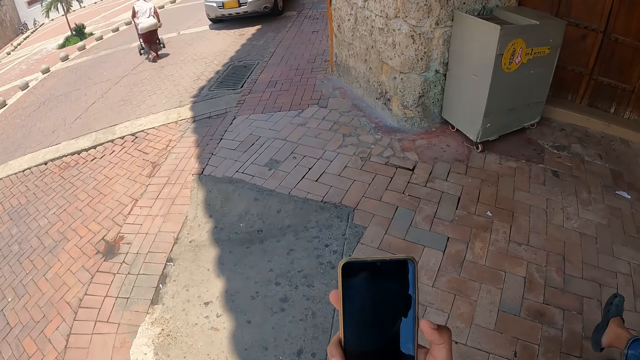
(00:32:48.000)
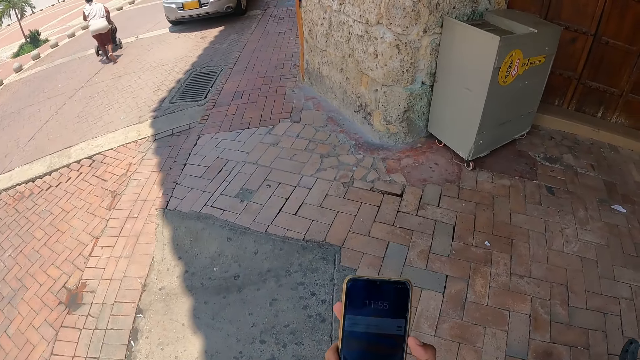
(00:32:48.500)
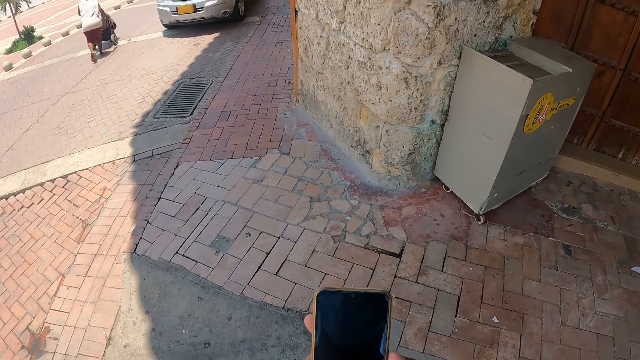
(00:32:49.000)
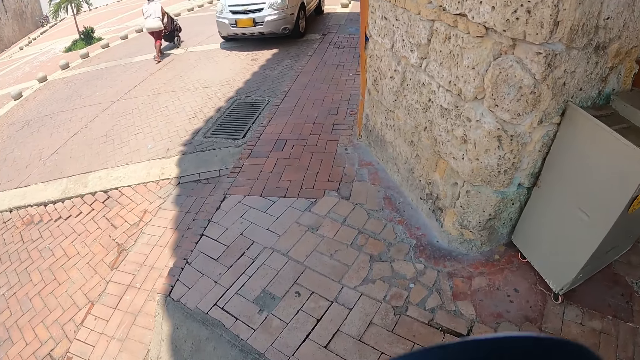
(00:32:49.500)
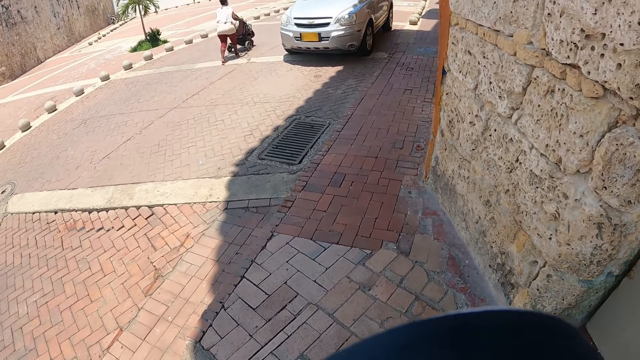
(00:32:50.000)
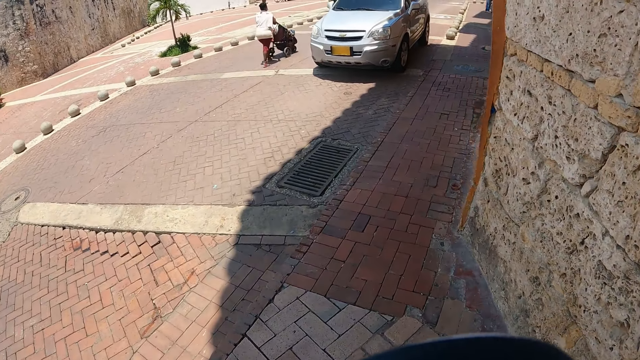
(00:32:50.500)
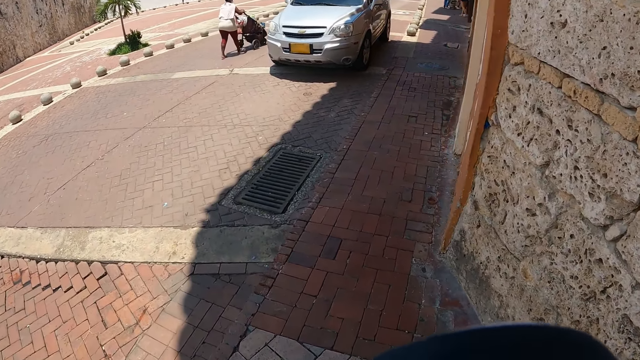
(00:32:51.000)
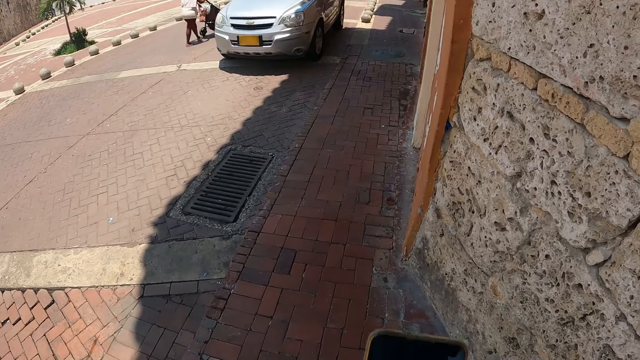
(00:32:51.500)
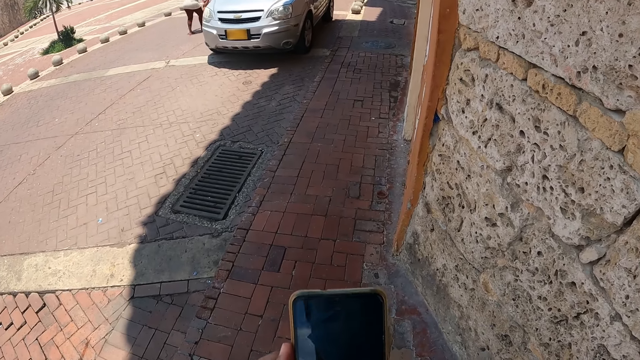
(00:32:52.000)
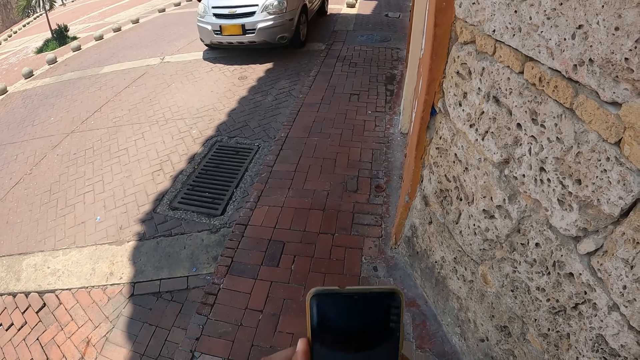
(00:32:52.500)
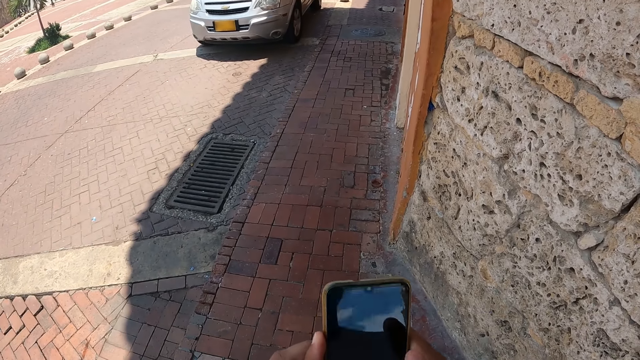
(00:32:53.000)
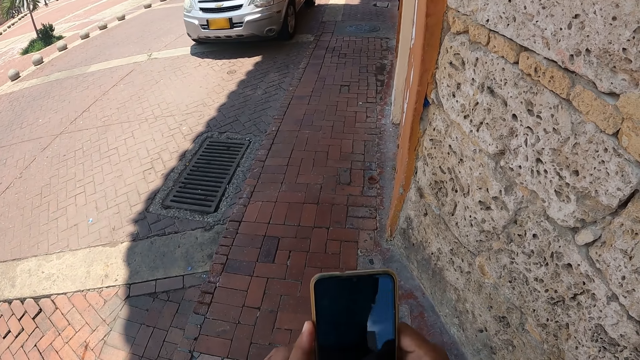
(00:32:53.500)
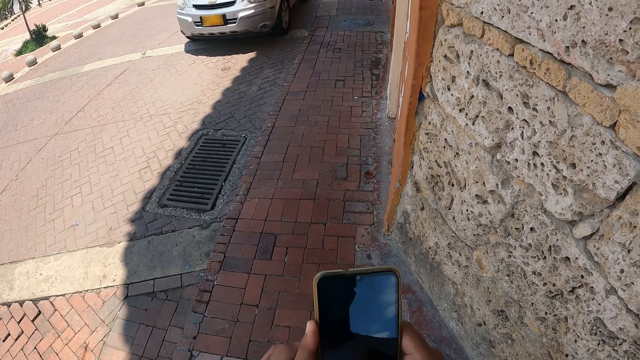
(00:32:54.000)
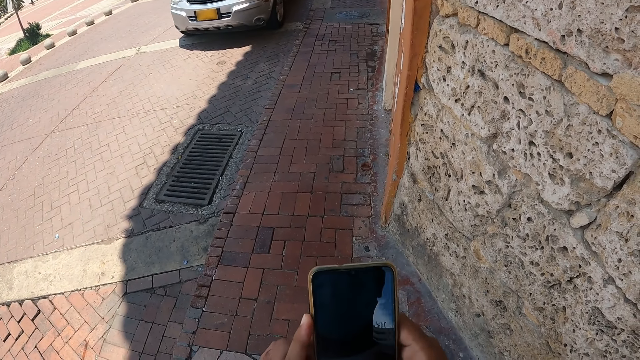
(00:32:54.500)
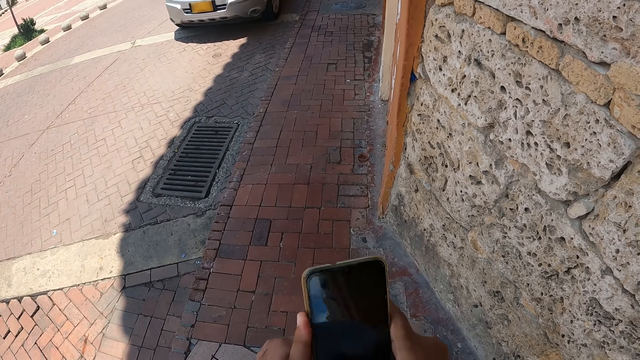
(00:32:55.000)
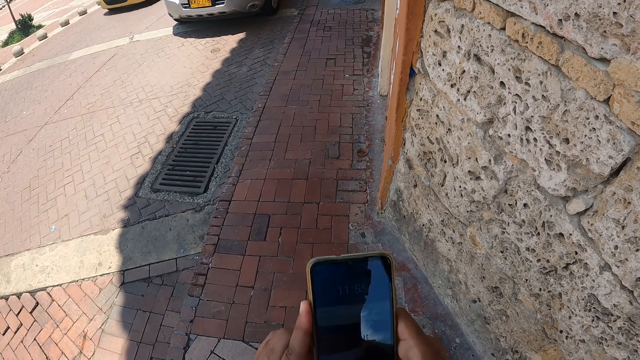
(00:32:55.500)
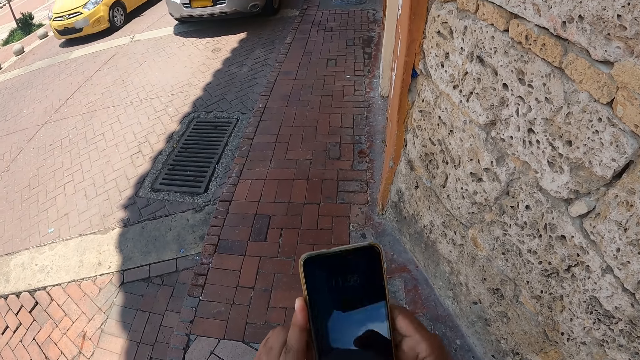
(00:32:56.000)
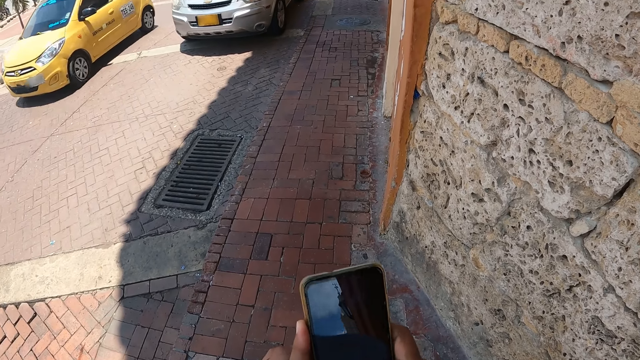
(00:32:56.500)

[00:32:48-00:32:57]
The camera wearer presses a mobile phone. They walk around and scroll the mobile phone. They operate the mobile phone.

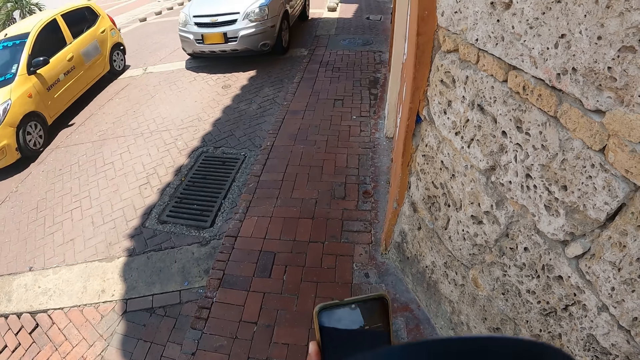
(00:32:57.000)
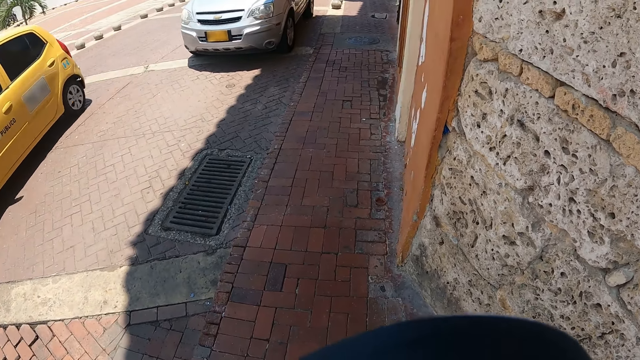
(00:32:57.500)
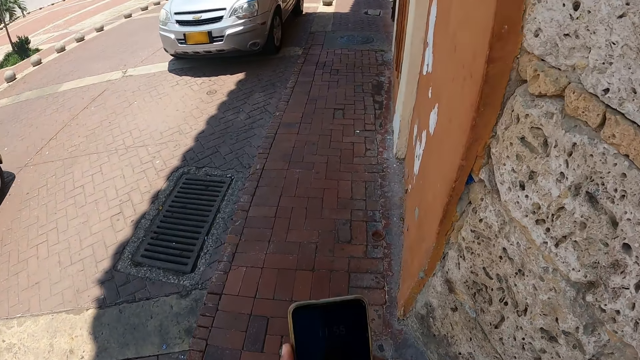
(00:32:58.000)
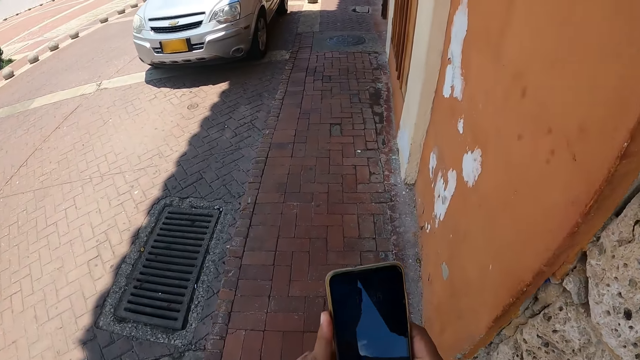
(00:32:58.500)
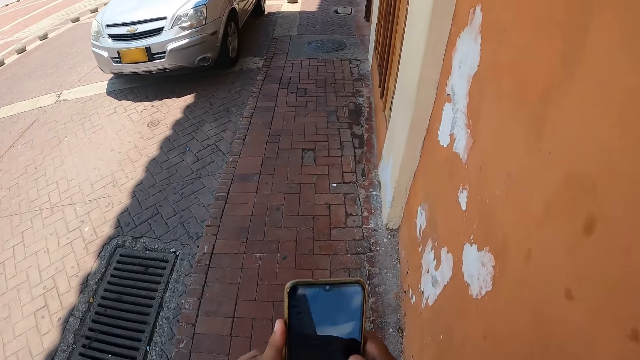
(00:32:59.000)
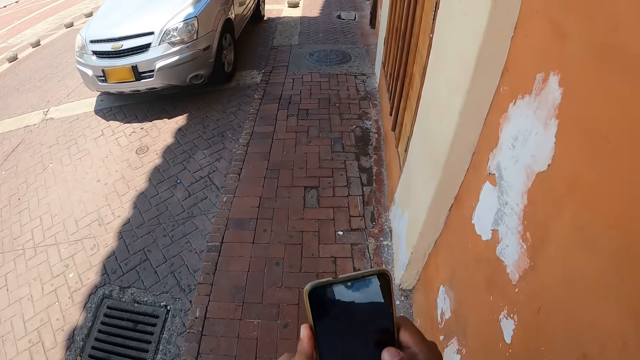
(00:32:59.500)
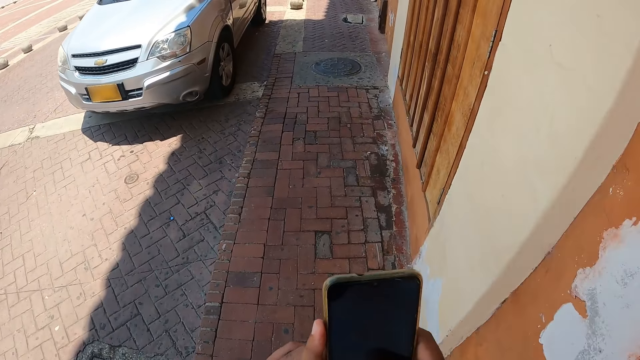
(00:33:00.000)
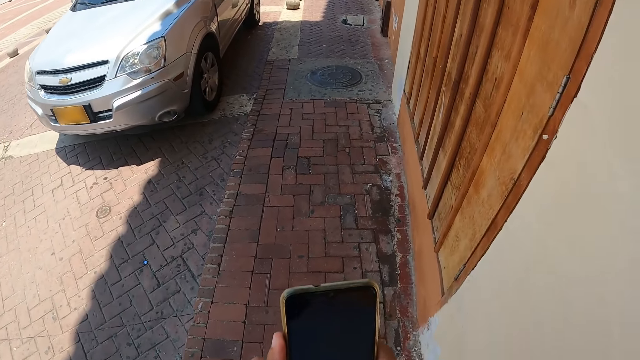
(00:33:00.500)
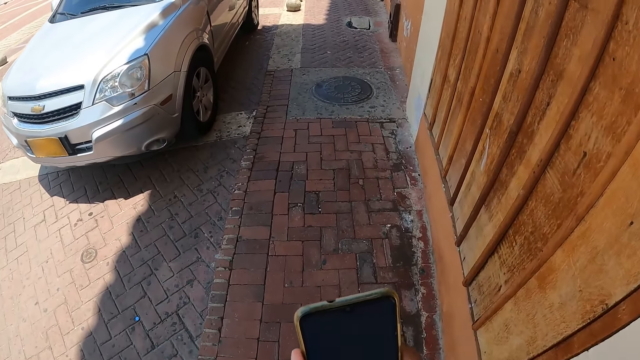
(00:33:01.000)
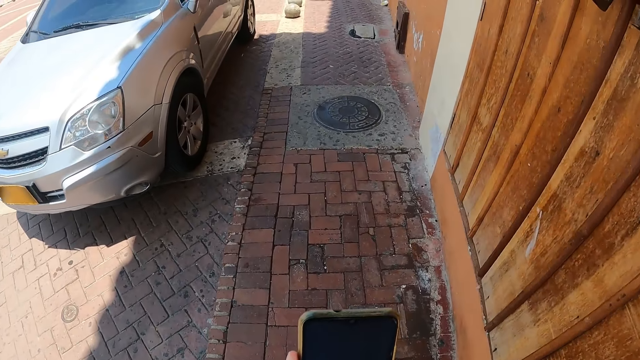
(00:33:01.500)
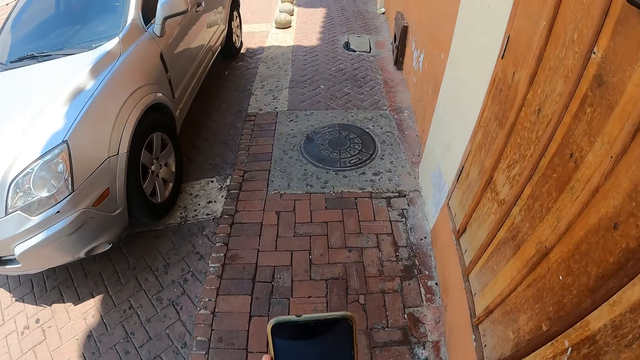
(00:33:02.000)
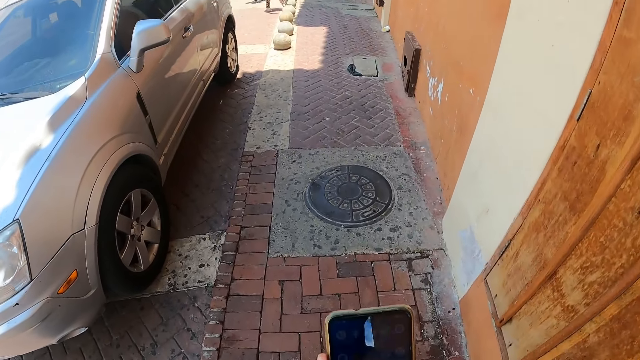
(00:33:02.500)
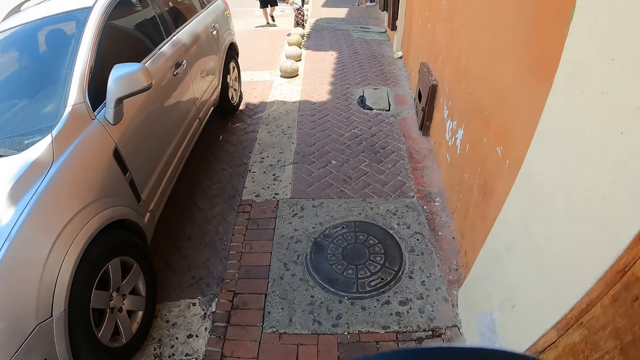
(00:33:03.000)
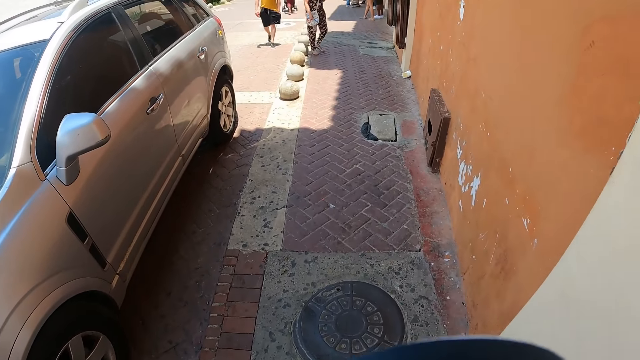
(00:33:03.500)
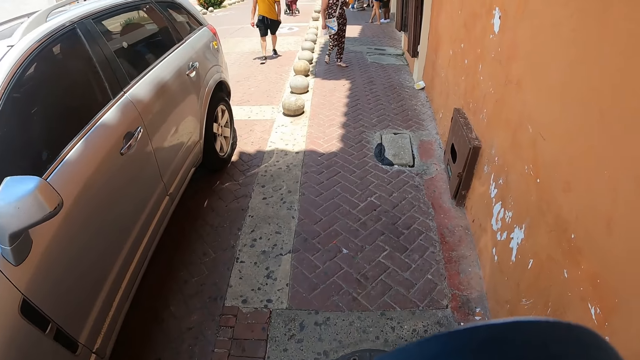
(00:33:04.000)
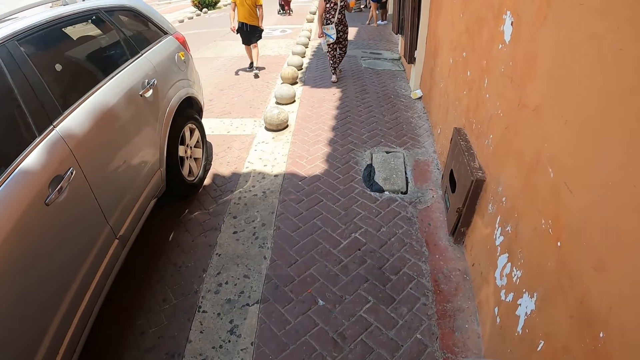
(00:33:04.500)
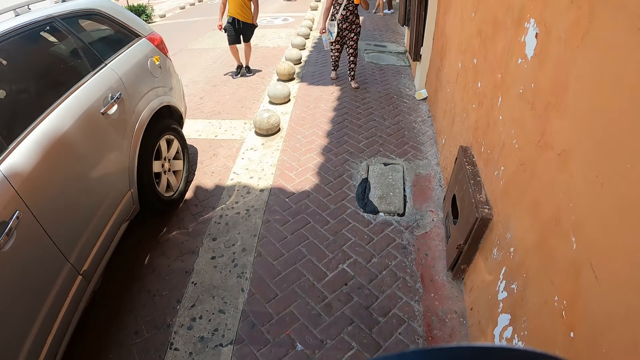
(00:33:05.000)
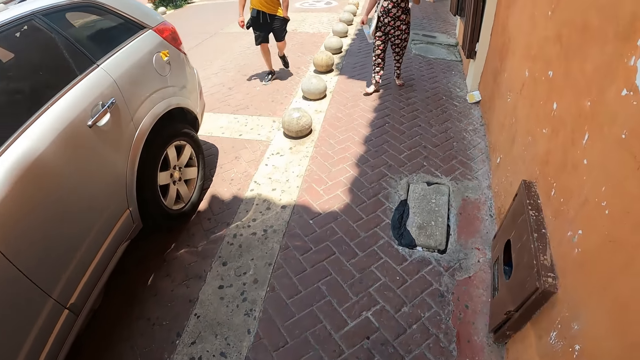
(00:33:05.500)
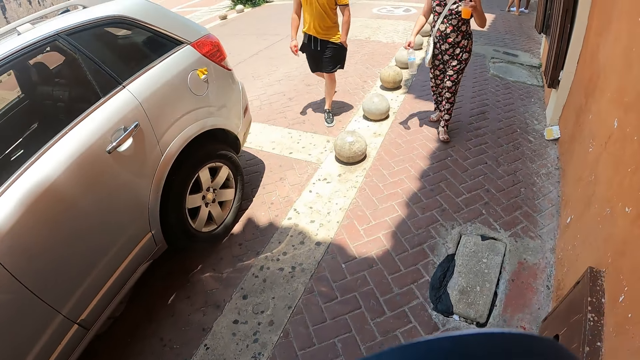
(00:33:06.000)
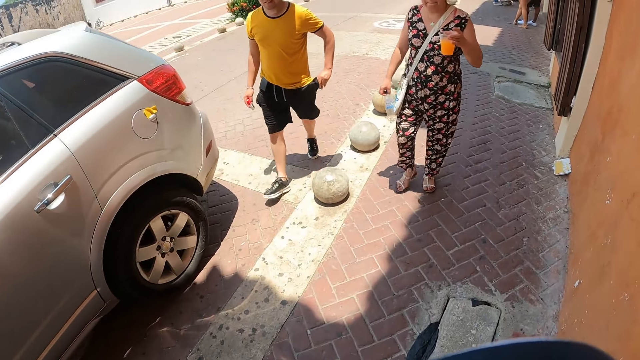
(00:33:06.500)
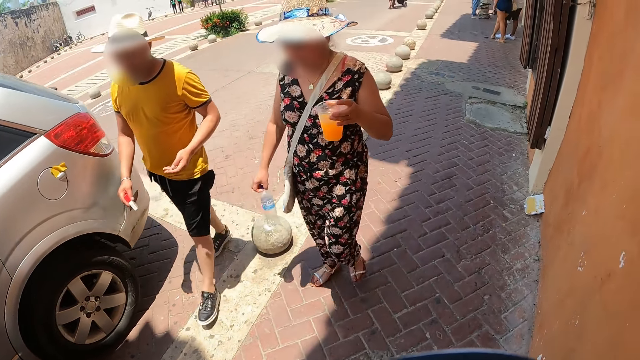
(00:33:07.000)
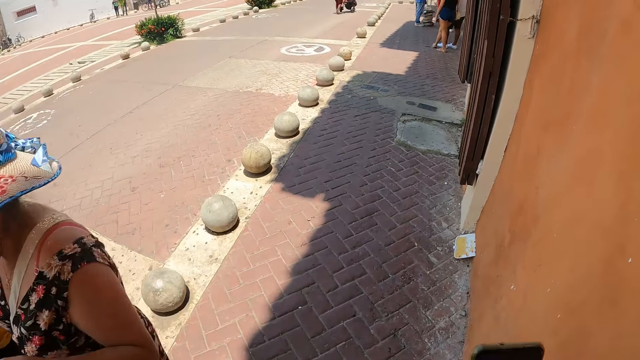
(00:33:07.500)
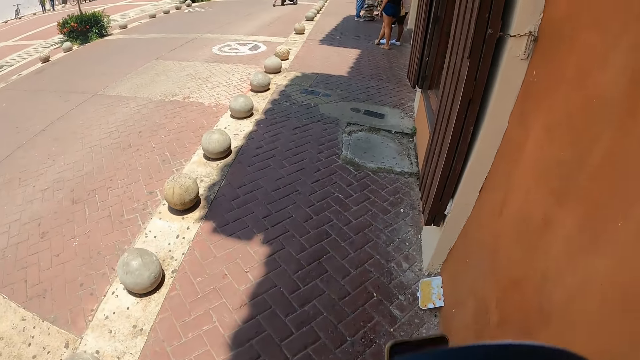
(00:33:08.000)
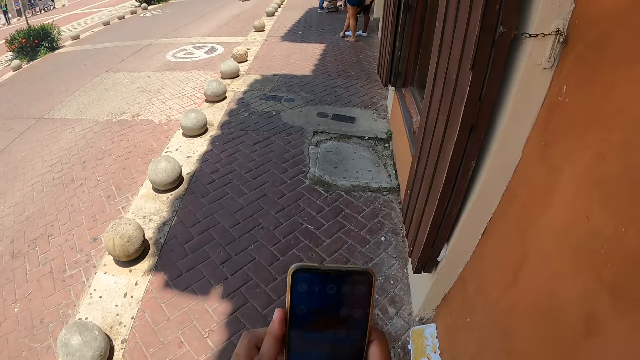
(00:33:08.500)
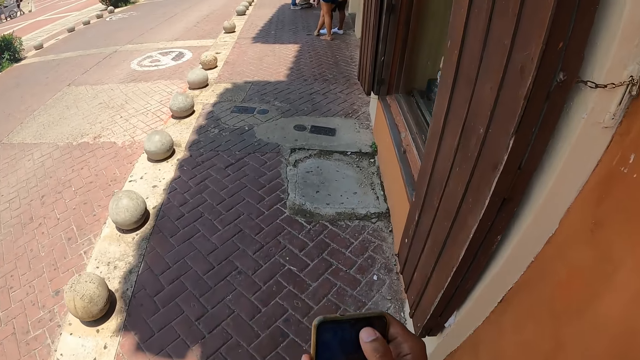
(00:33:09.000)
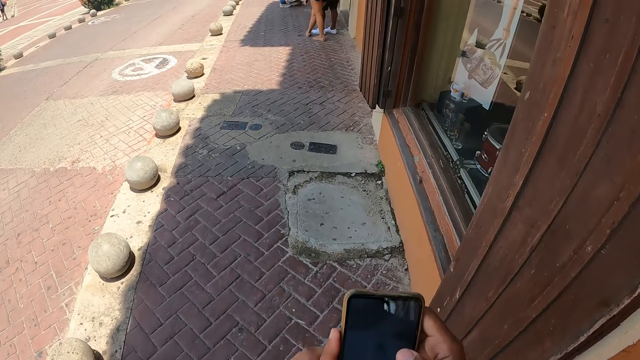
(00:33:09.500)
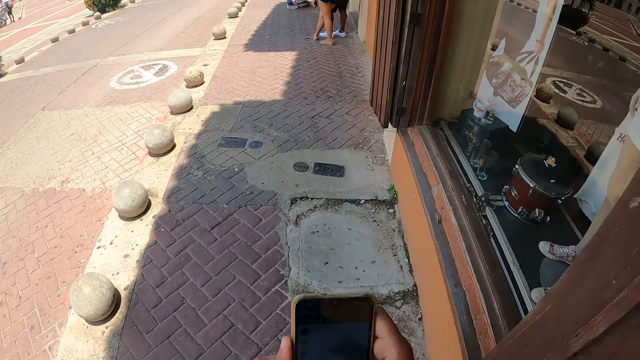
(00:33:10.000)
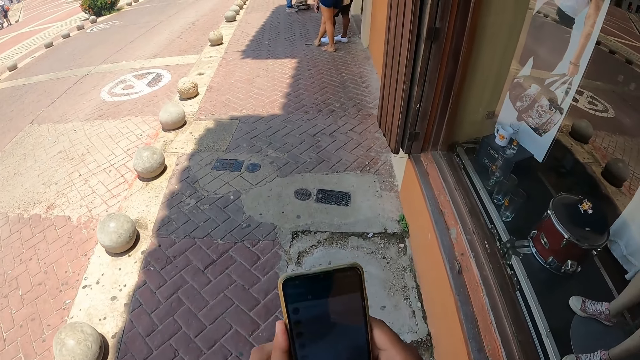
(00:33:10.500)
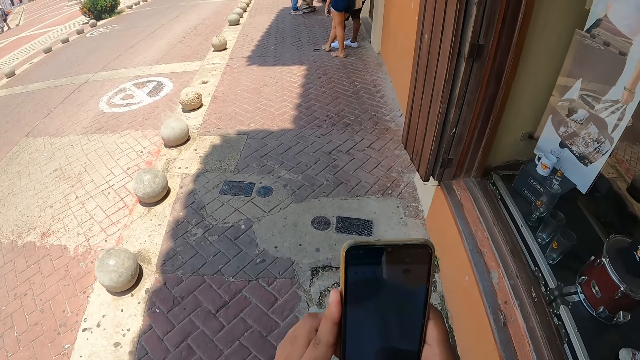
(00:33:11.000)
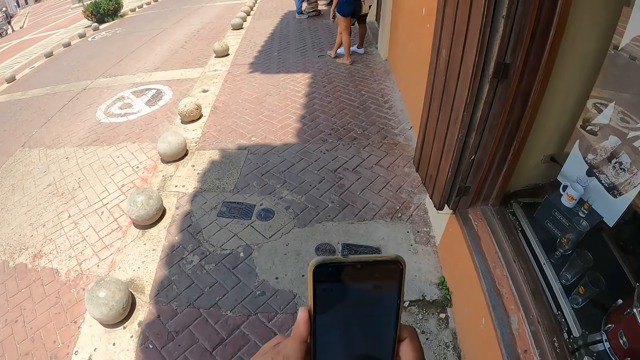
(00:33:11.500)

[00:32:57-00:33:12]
The camera wearer walks around. They operate a mobile phone. They walk along the walkway. They operate the mobile phone and walk around.
